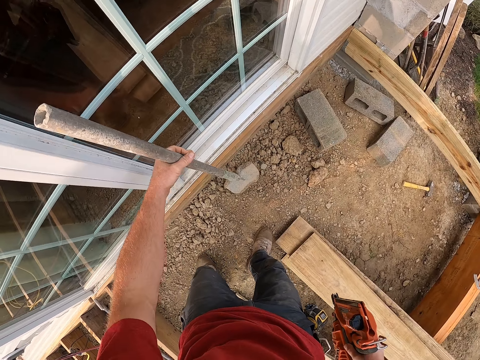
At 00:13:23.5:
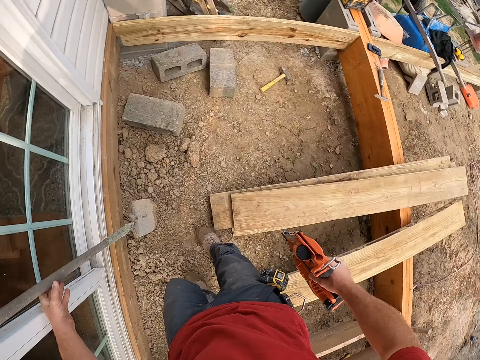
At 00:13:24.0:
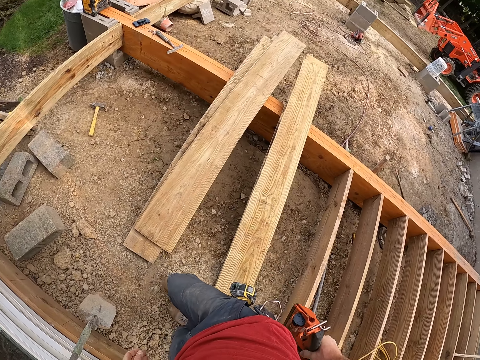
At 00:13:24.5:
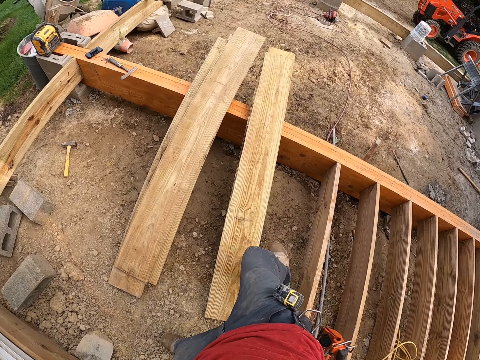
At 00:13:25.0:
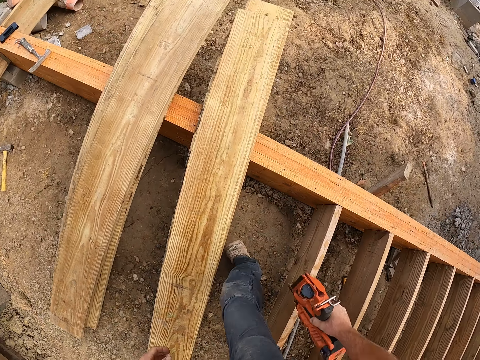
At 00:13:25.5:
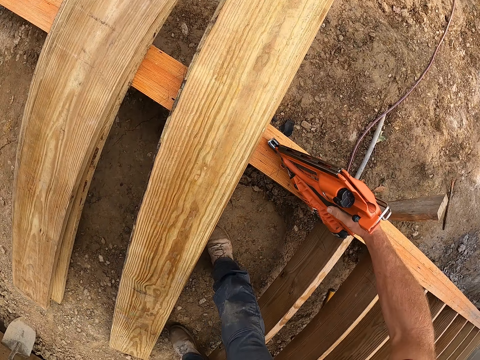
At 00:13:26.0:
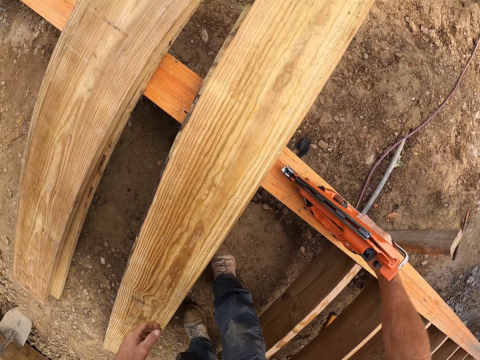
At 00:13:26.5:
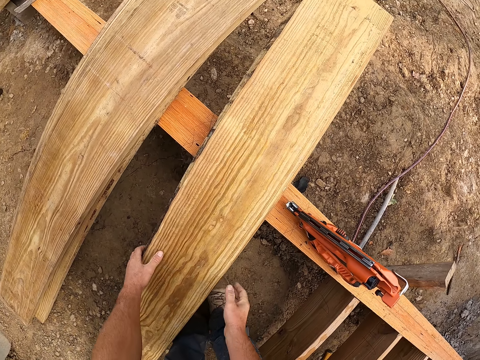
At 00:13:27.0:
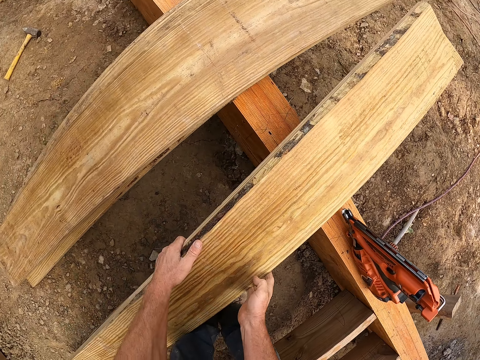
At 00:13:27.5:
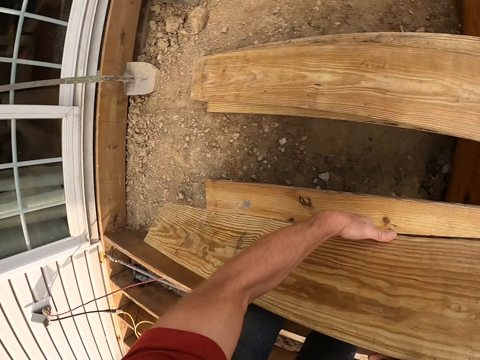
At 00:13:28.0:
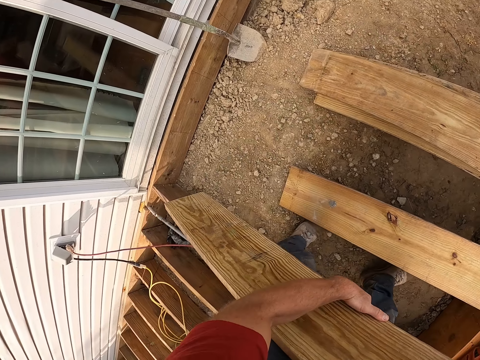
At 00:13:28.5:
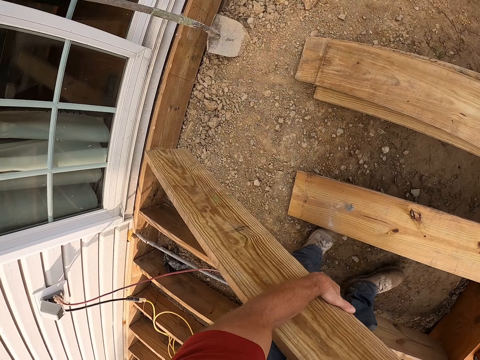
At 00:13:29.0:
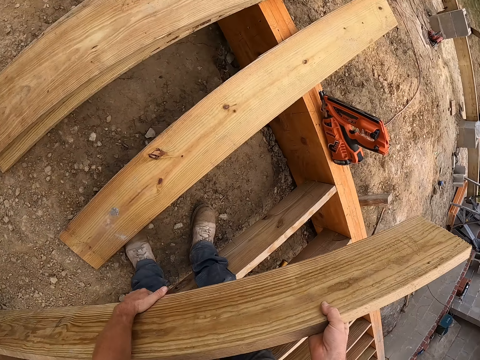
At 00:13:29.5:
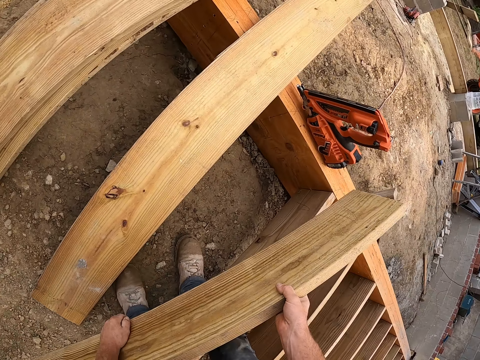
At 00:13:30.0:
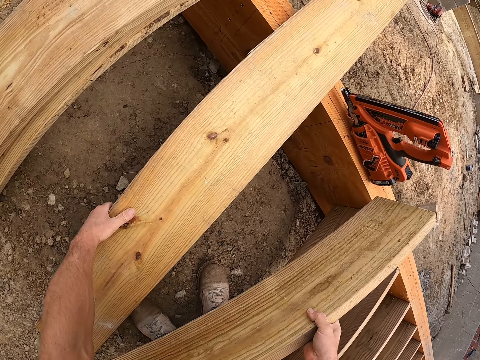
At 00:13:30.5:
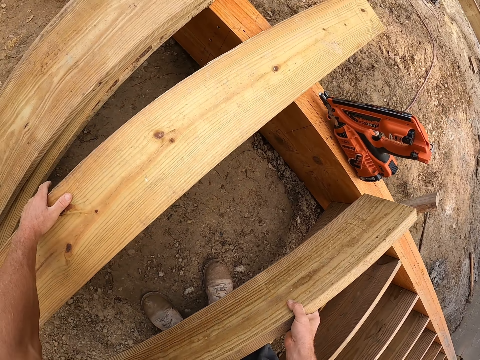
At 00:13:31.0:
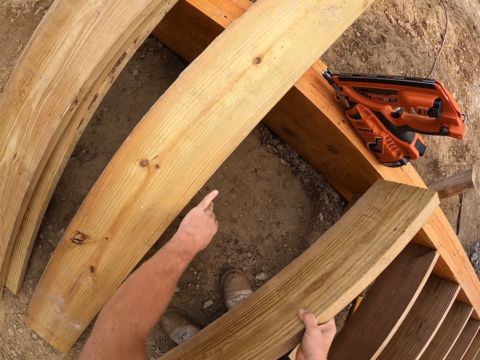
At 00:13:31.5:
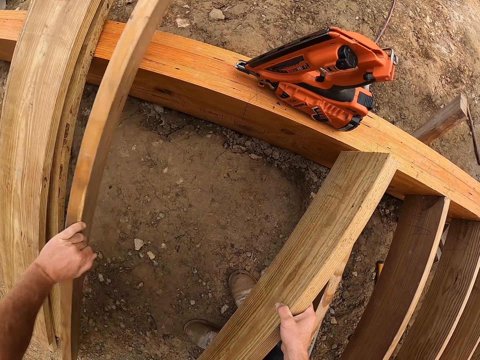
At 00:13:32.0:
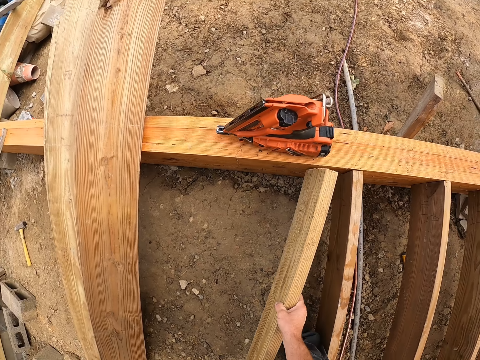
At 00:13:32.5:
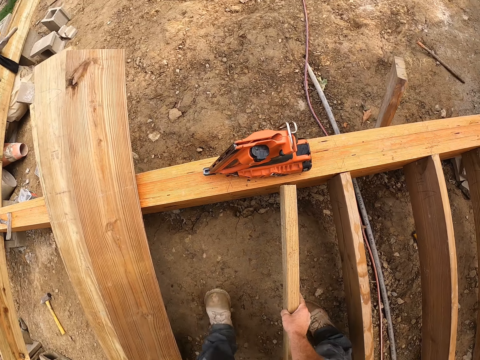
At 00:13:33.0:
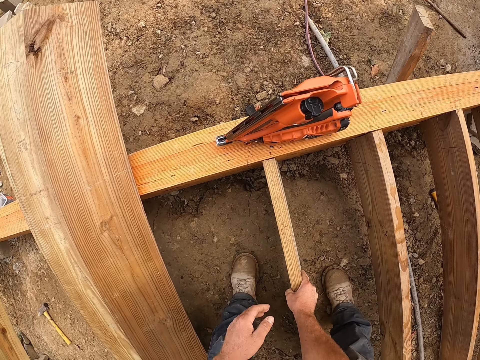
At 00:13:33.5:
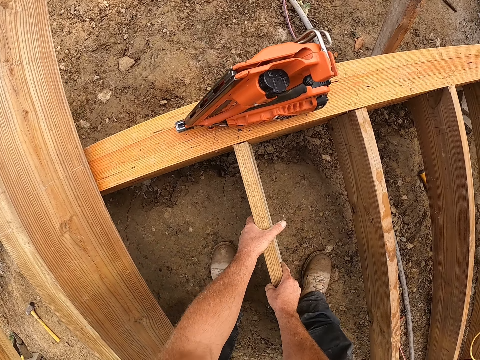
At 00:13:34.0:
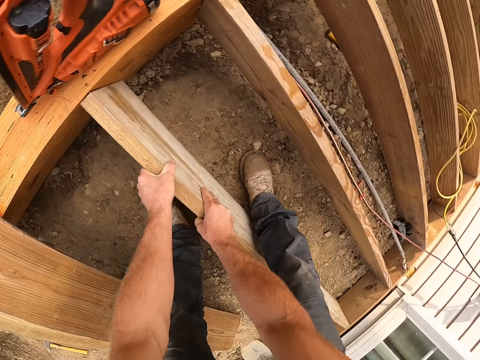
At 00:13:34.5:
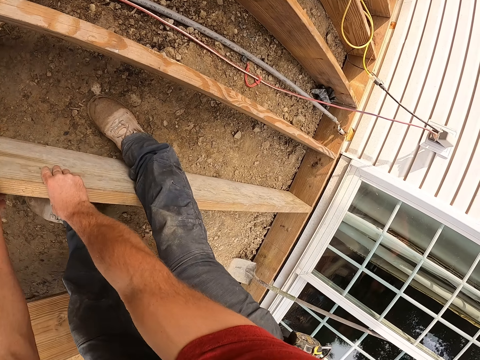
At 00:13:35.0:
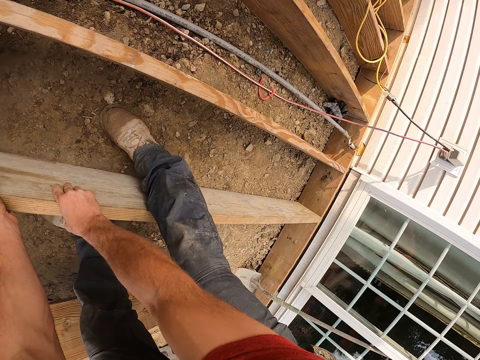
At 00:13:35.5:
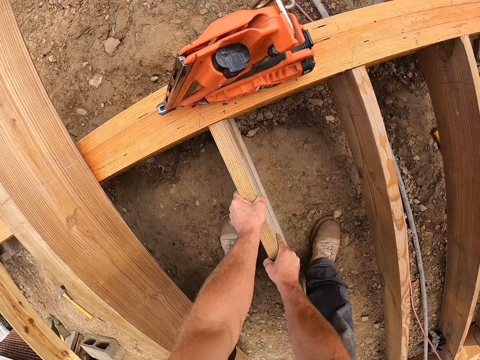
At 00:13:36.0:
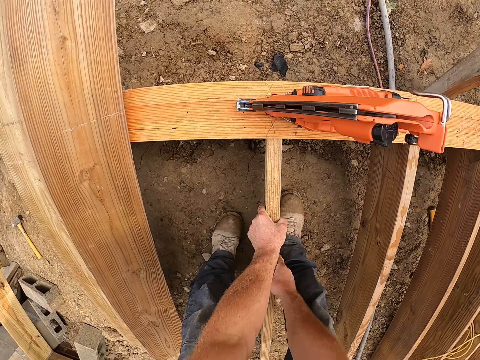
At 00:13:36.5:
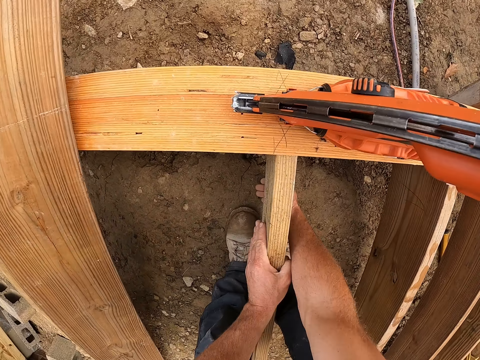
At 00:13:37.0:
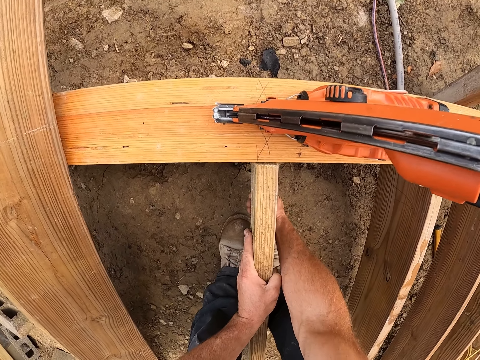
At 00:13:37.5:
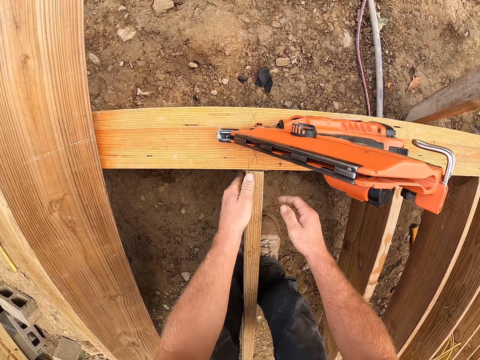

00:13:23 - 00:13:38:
The camera wearer puts the shovel against the wall. He walks. He puts the nail gun or drill machine on the wooden structure. He carries a wooden plank from the wooden frame. He picks up a piece of wood. He places the wooden plank between the wooden frame. He fixes the piece of wood on the wooden structure. He adjusts the wooden plank on the wooden frame. He fixes the piece of wood on the wooden structure. He adjusts the wooden plank in his right hand.

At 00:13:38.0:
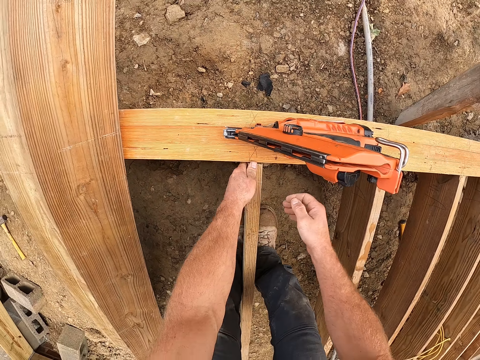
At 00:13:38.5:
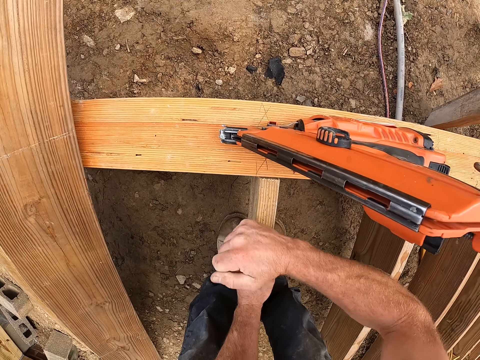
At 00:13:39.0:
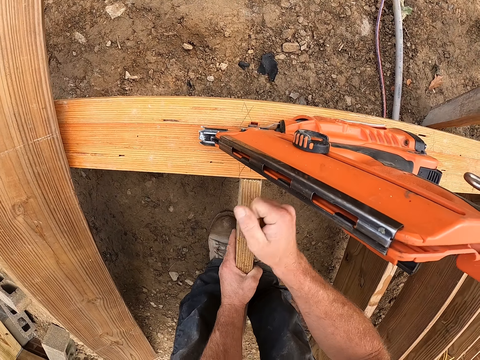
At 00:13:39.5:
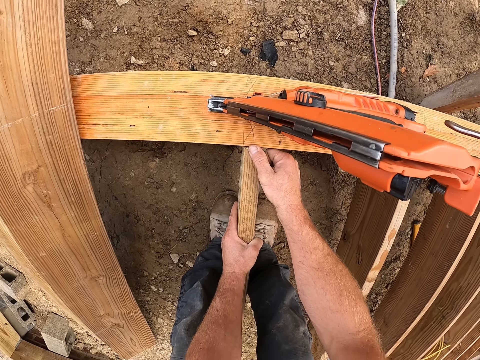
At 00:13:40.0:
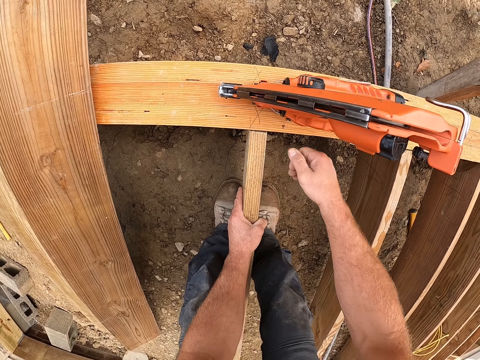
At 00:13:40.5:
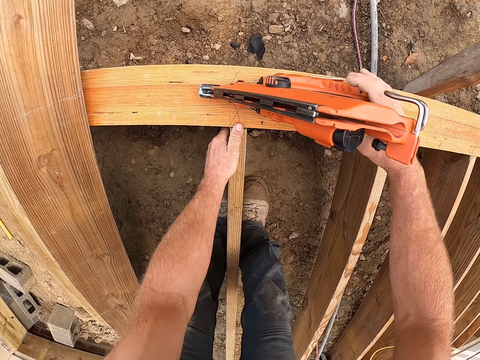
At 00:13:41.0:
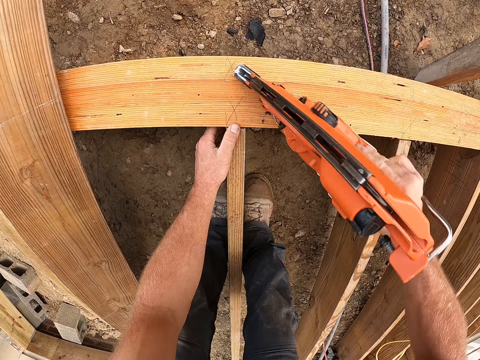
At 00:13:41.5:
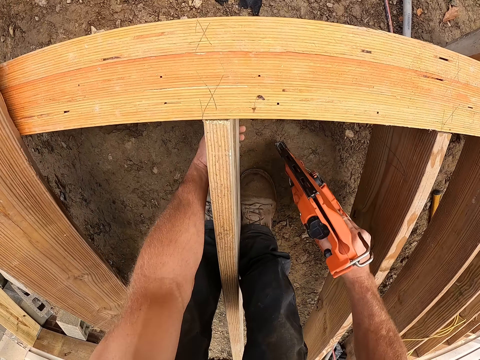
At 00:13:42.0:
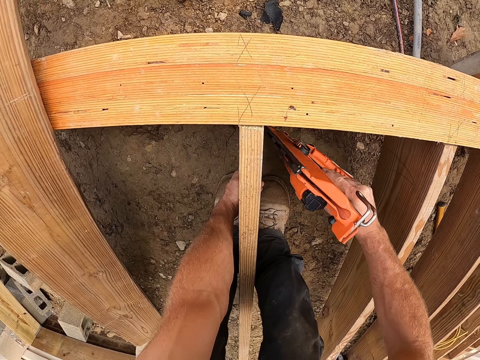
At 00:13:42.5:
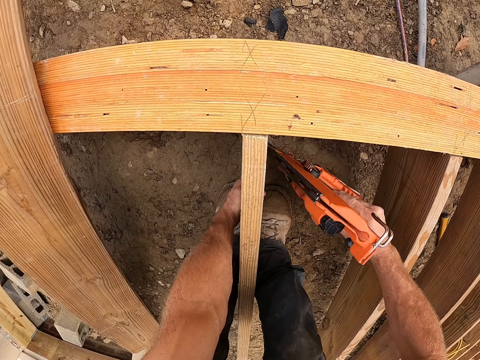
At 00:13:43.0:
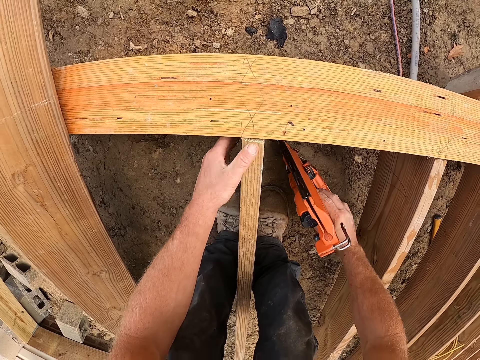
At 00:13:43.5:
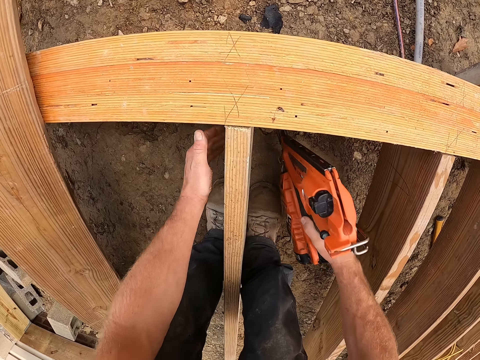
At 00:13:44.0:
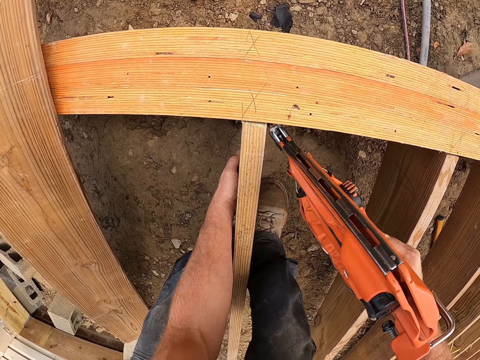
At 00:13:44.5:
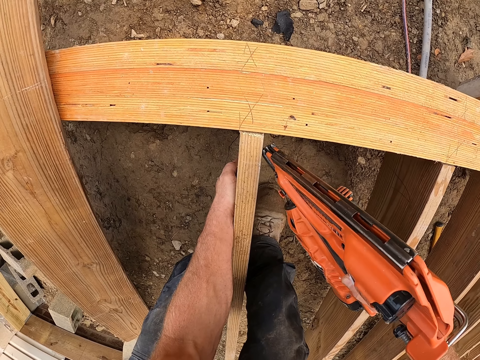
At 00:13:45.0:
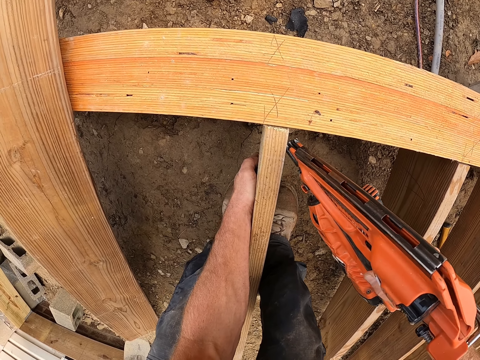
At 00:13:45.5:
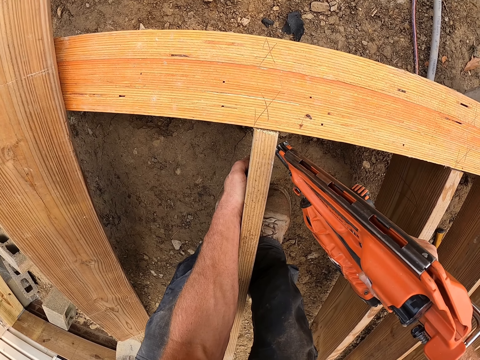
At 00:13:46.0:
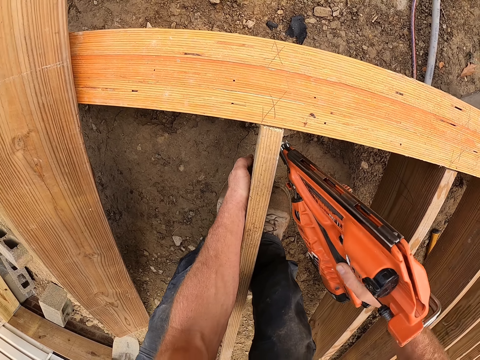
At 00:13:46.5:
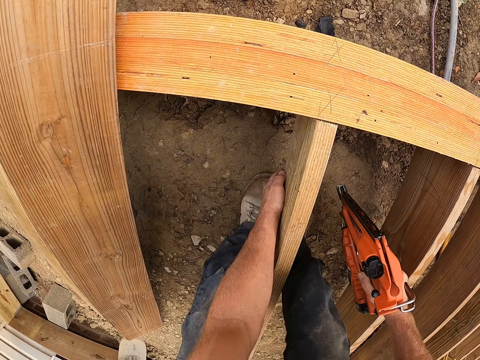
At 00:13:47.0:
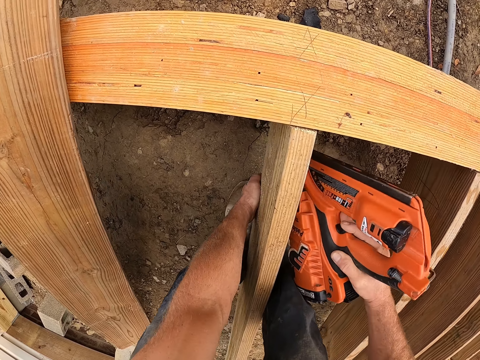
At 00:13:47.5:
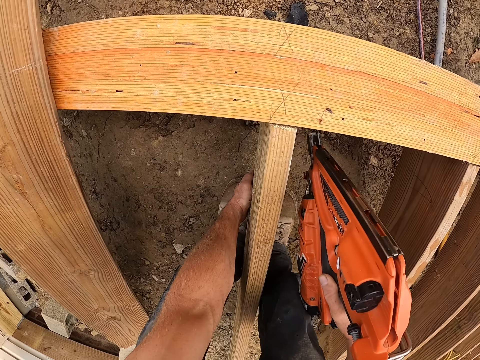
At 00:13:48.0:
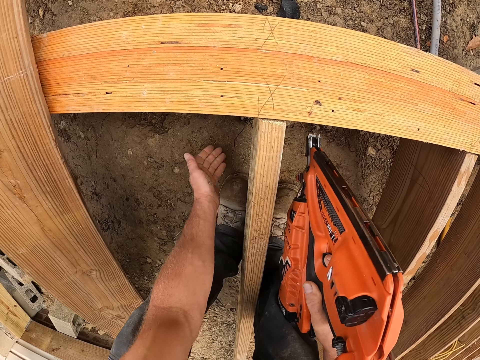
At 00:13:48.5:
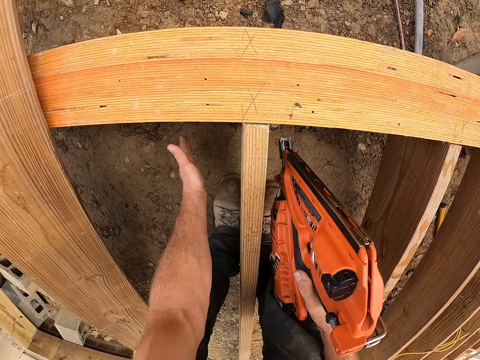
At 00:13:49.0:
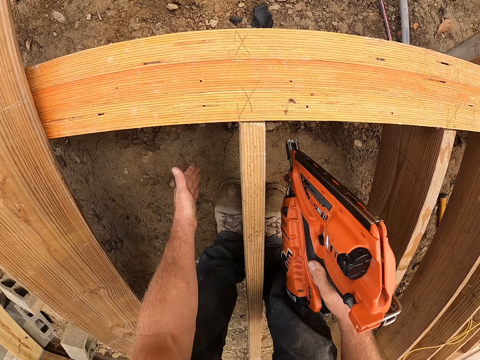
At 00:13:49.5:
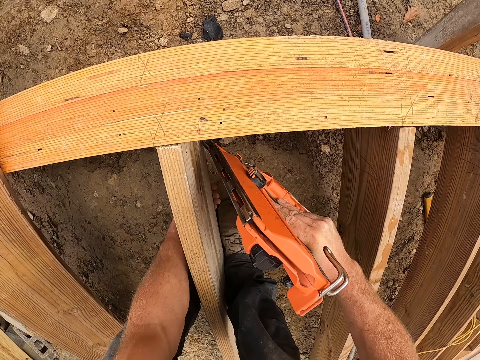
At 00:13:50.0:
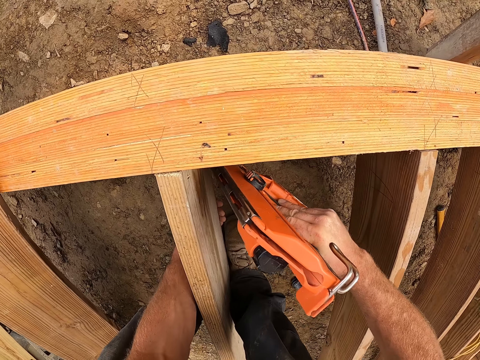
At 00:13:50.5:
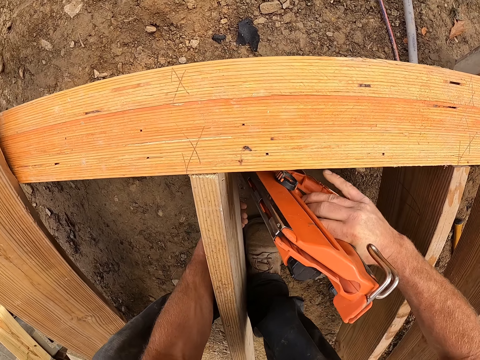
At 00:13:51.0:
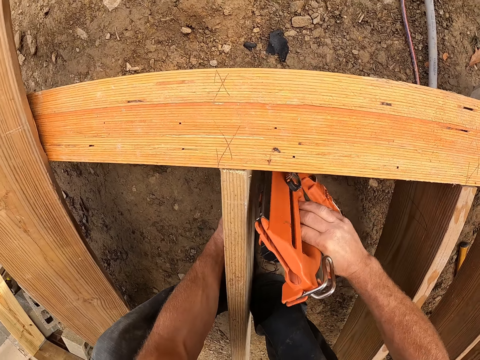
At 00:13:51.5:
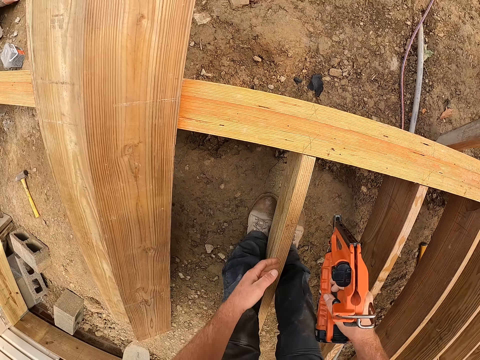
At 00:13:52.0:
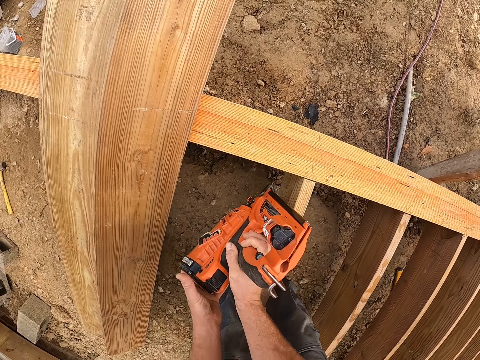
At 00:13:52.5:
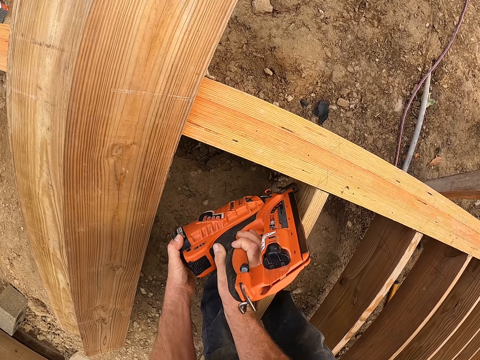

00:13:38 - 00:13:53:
The camera wearer carries the drill machine or nail gun from the wooden frame. They drive nails on the wooden structure using the nail gun. They knock the wood with the nail gun. They knock the wood with the hand. They drive nails into the piece of wood.
